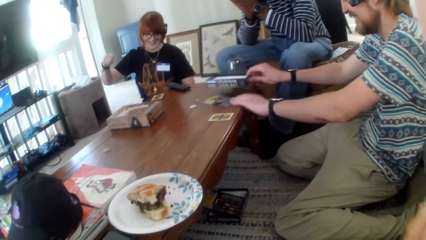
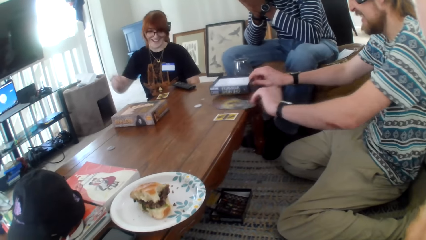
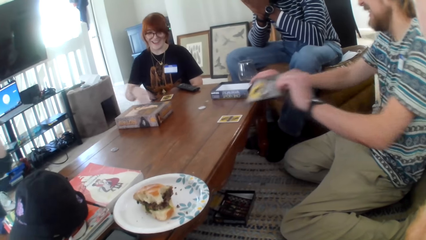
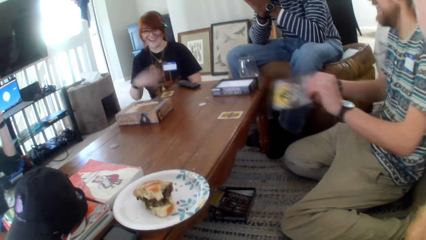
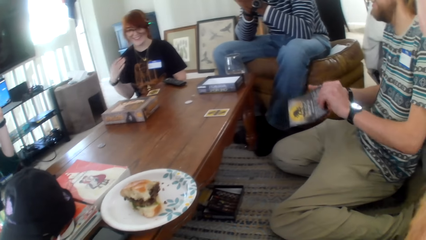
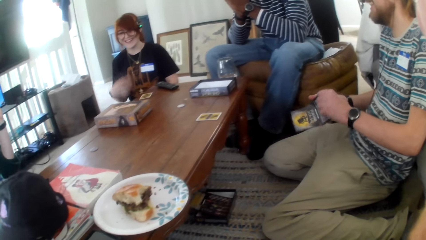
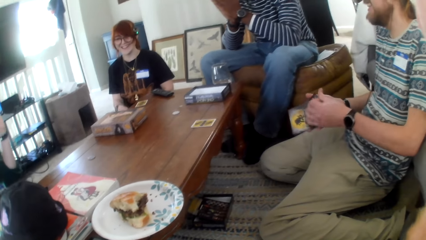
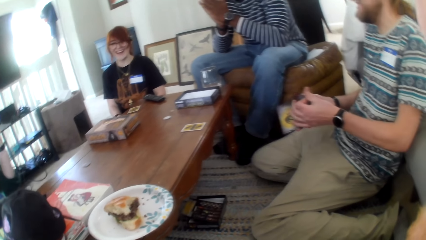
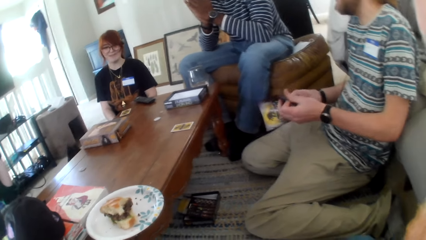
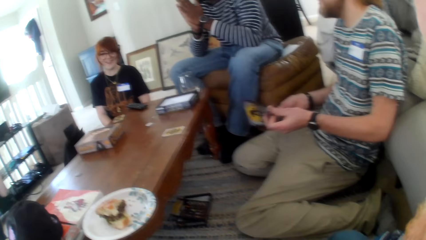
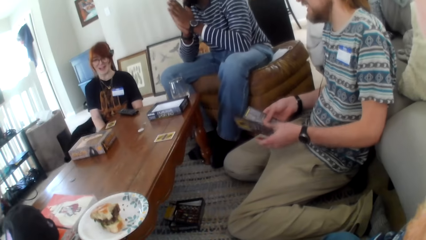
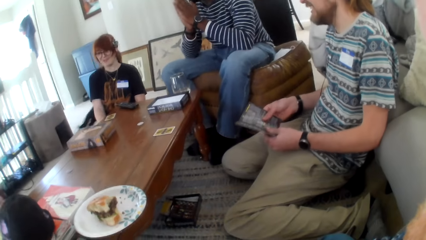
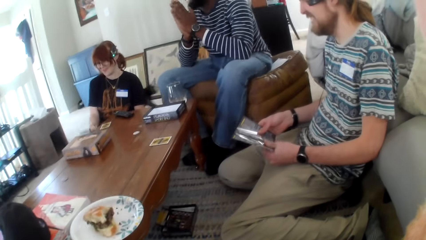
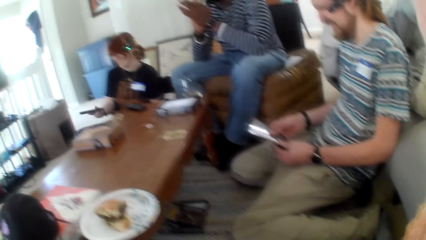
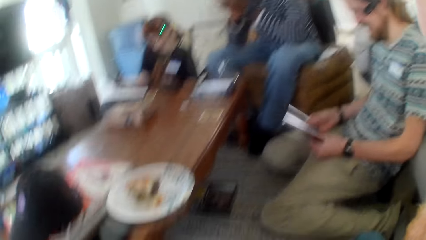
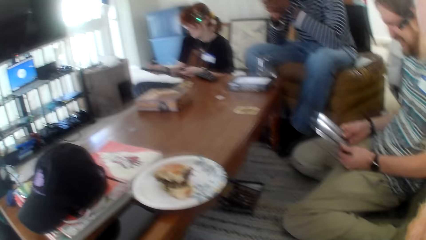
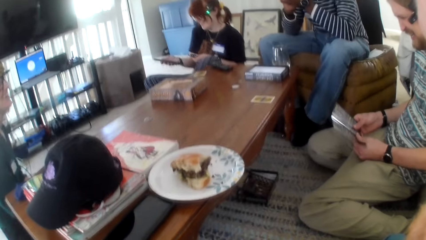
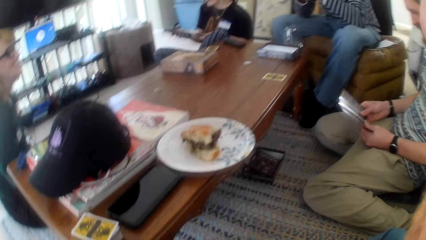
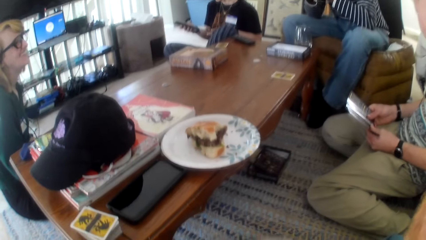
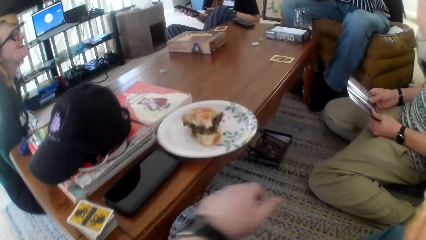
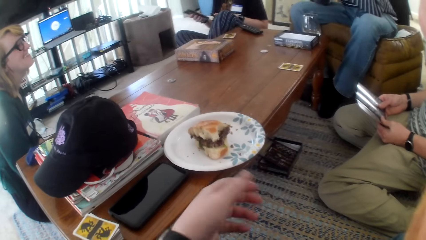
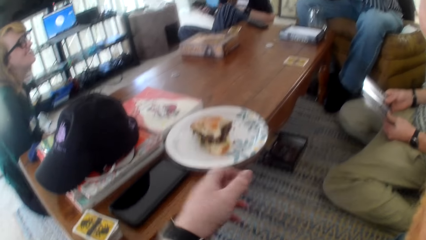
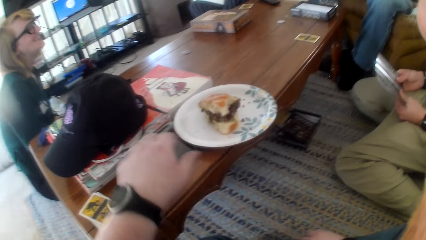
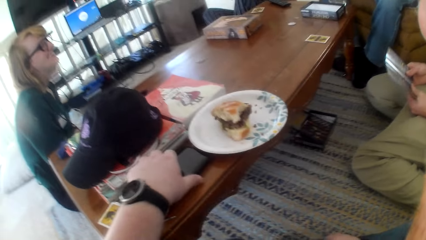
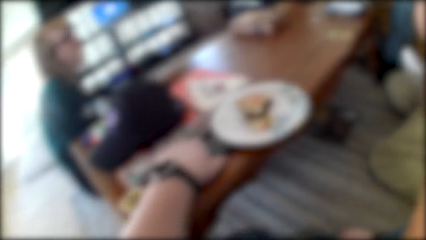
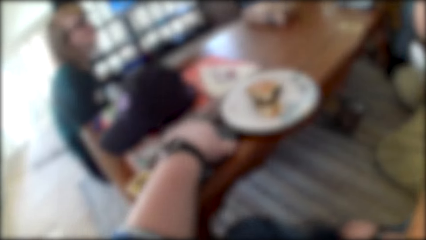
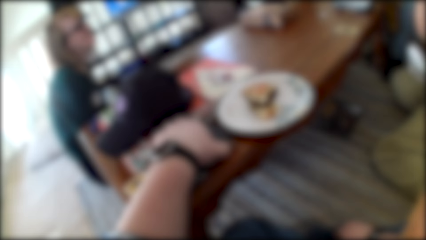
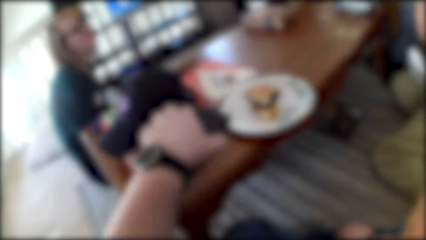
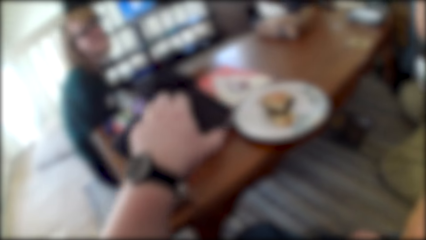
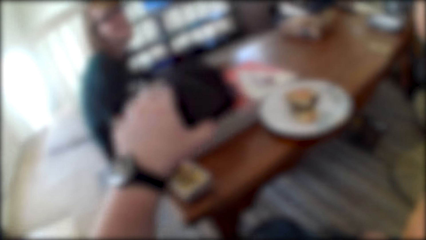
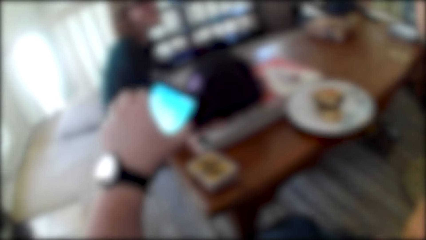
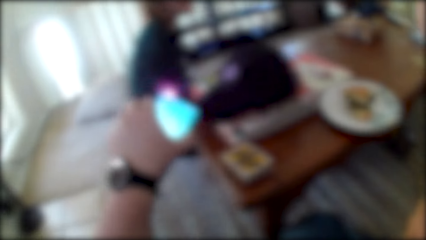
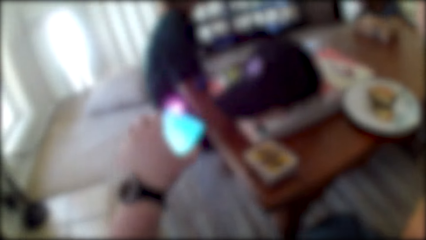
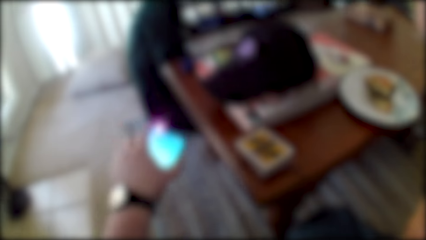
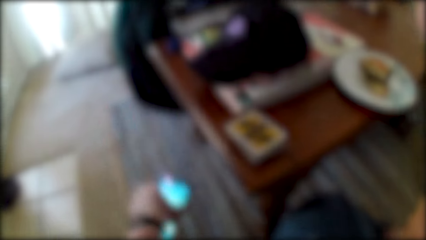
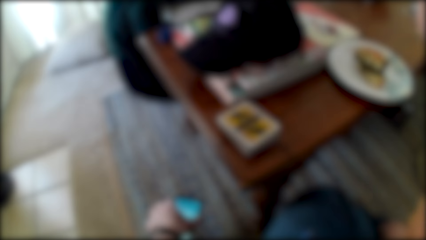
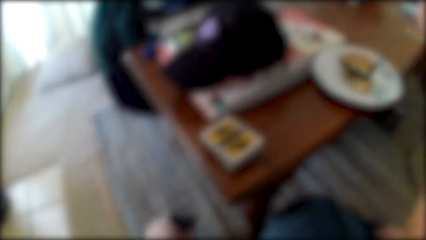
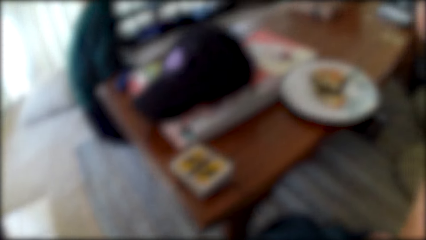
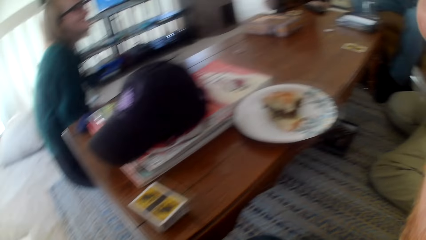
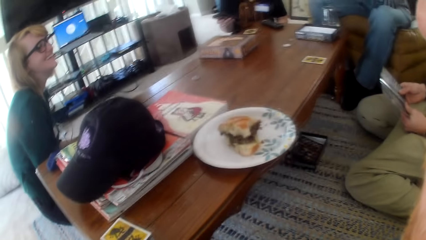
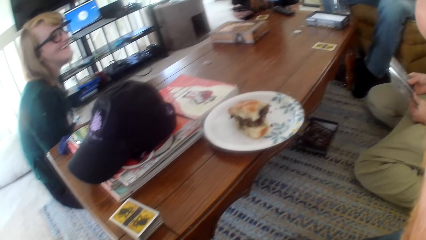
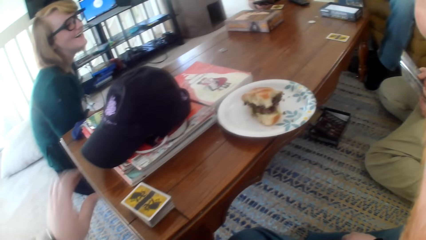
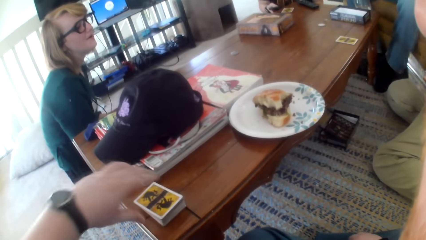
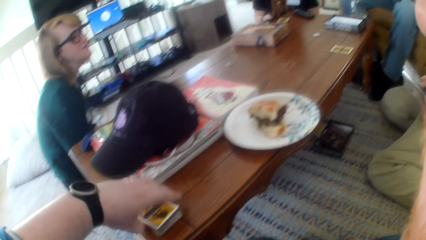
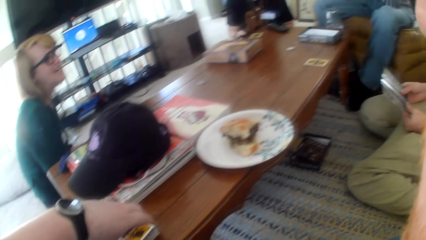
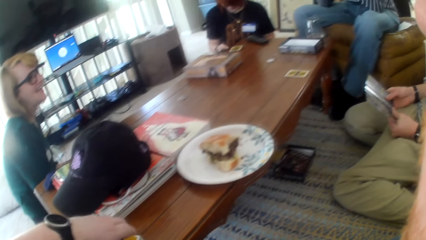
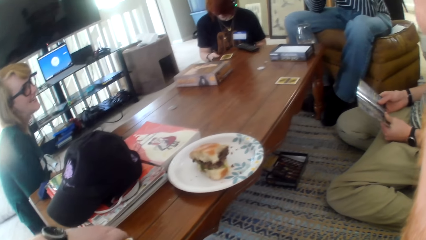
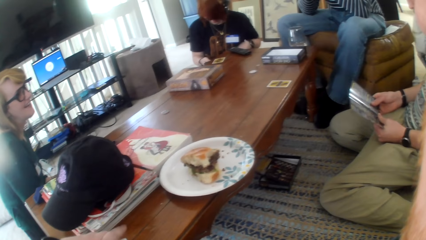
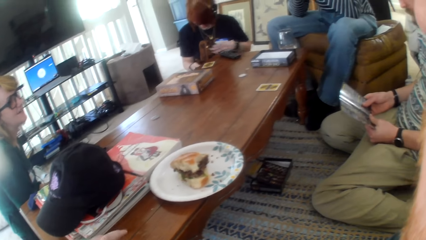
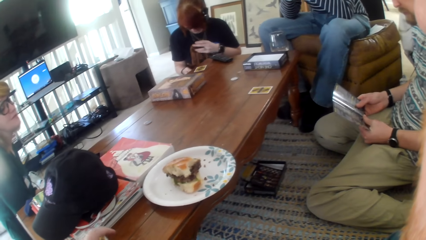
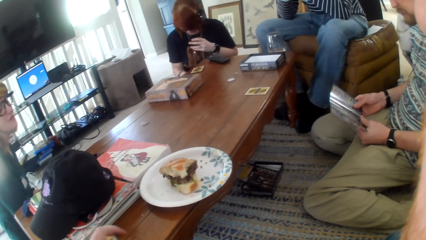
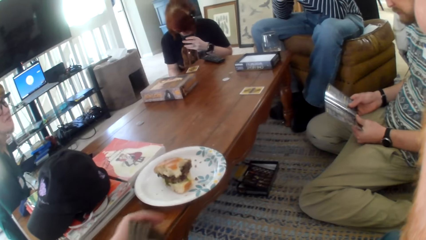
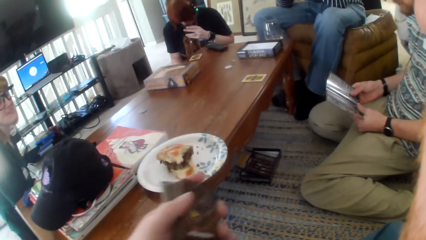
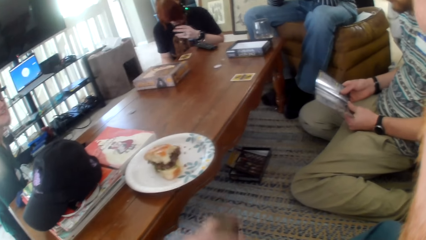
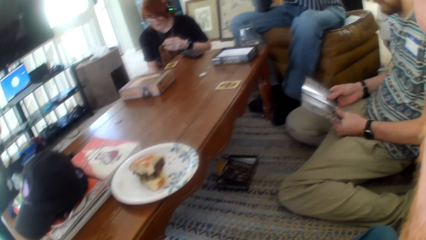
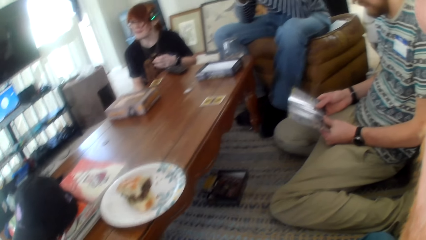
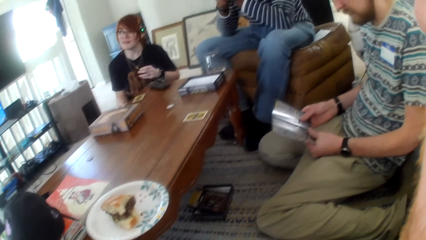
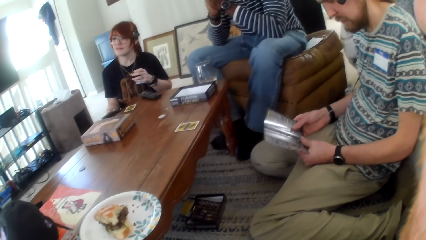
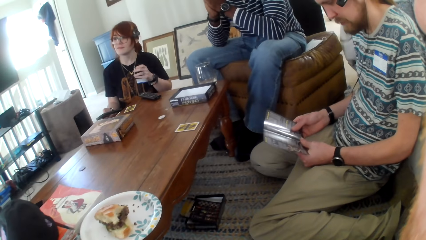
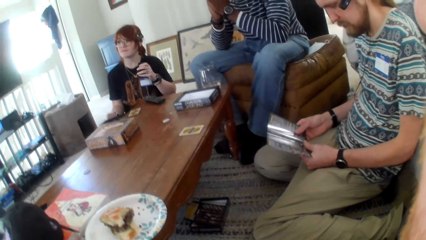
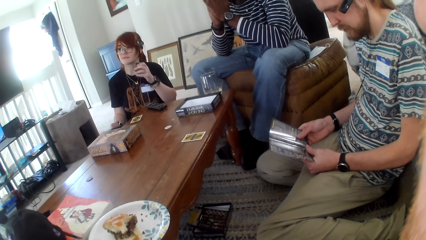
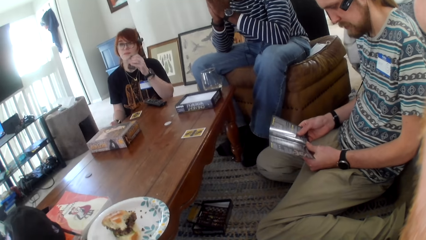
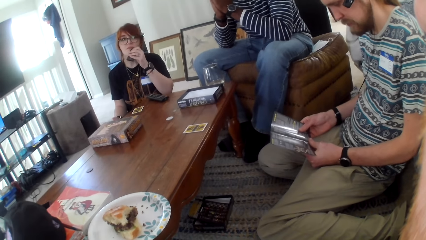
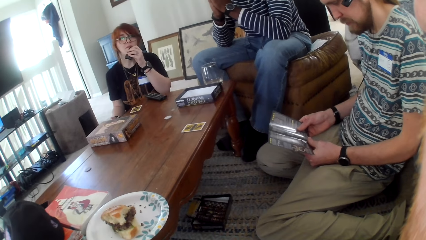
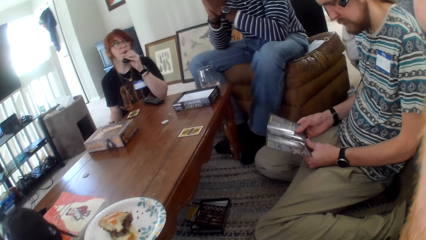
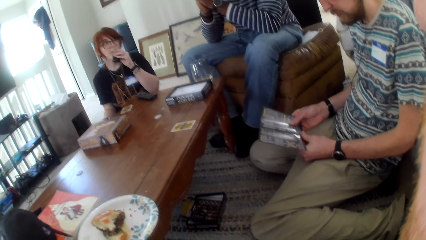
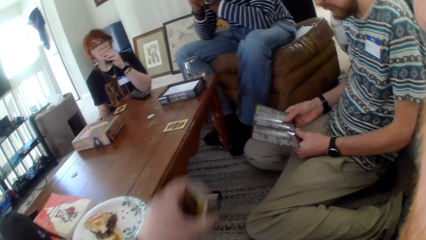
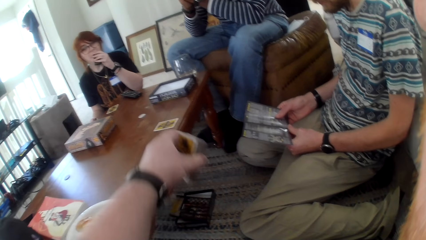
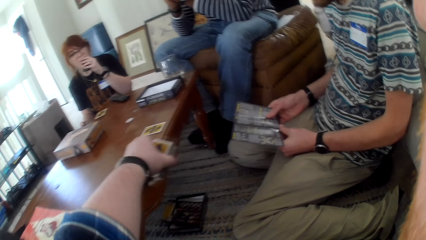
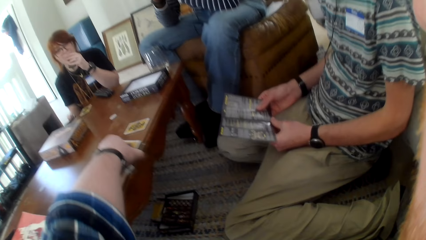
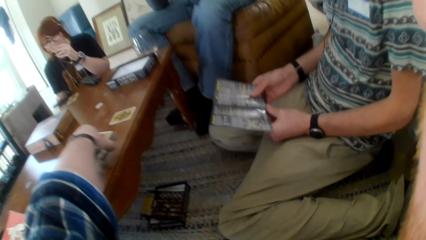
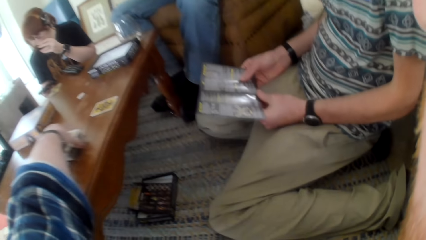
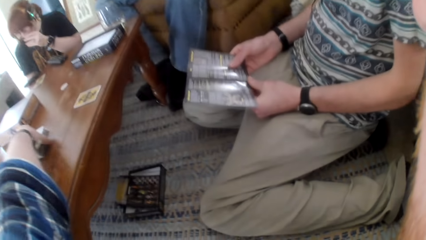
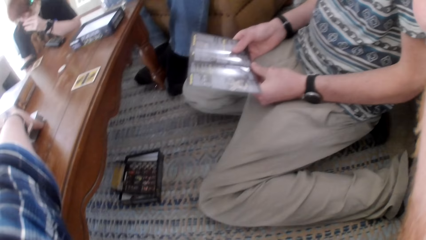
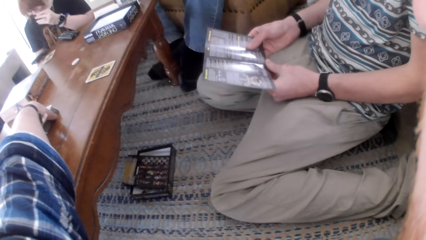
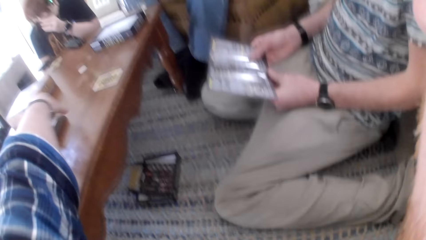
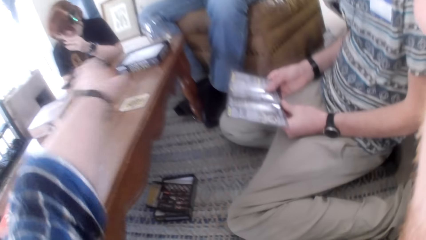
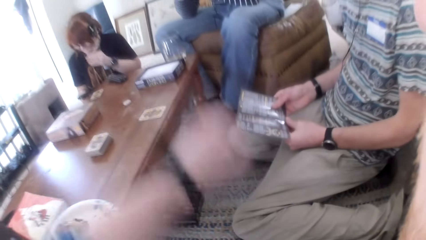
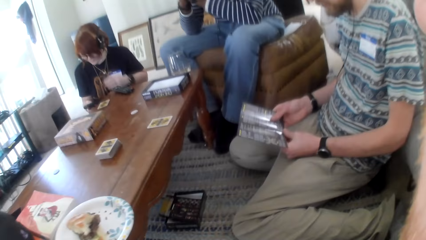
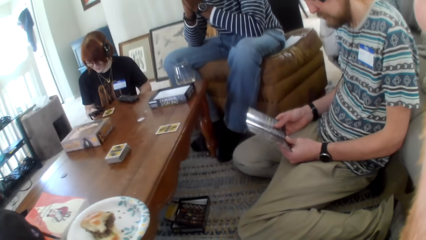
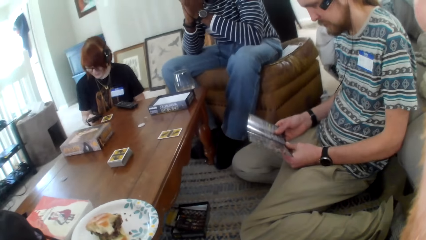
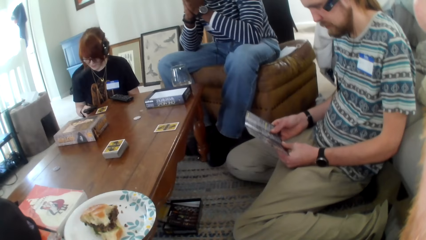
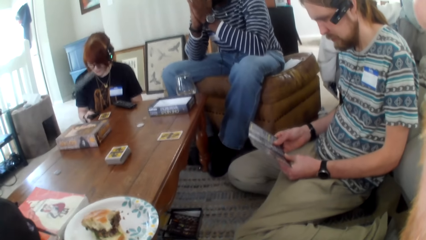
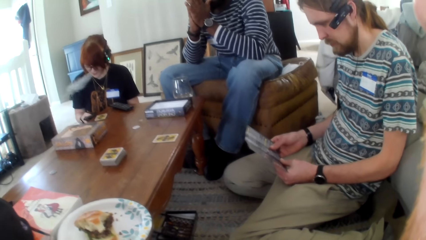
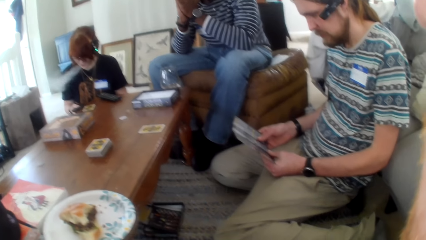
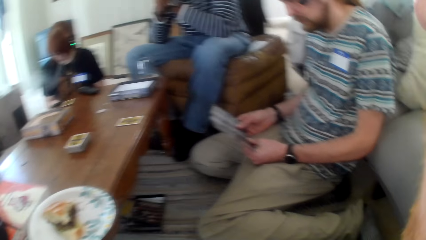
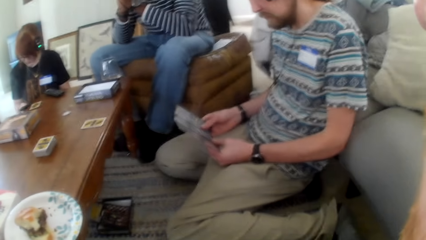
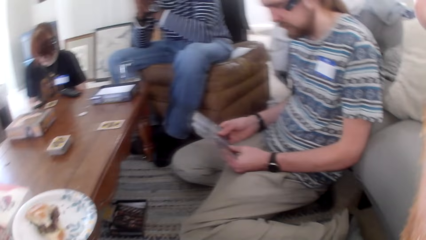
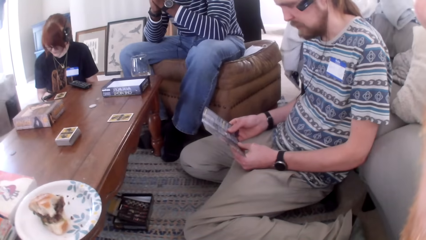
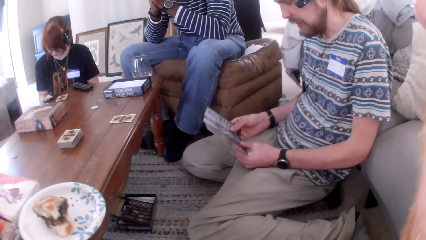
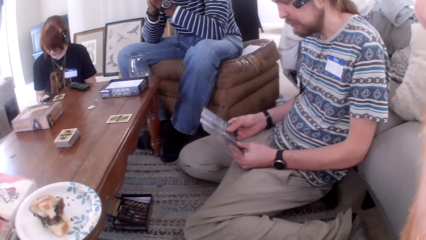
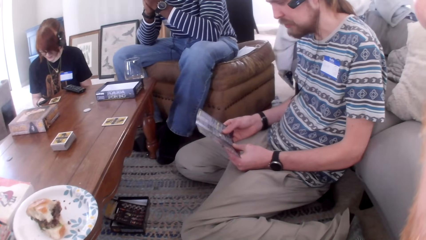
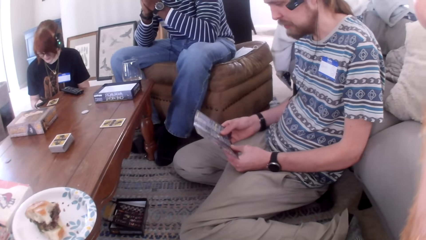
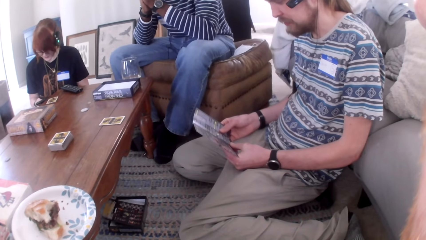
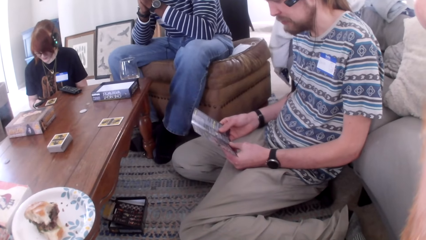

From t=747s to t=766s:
A man lifts a box on the table and picks a paper from the table. A woman talks. The man looks at the paper. The camera wearer talks. They pick a phone from the table. Another woman talks. The camera wearer picks cards from the table. The other woman talks. The camera wearer moves a hand. They put the cards on the table. They move a hand. The other woman talks.
